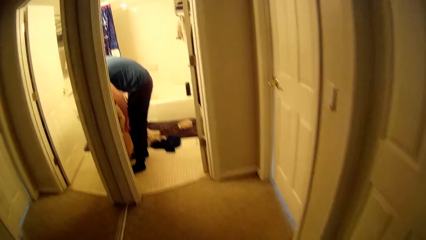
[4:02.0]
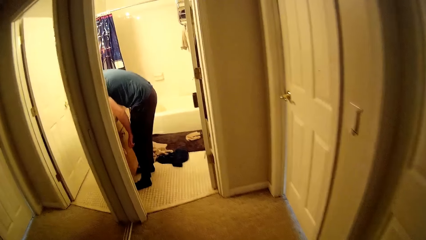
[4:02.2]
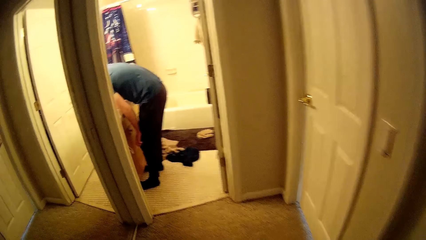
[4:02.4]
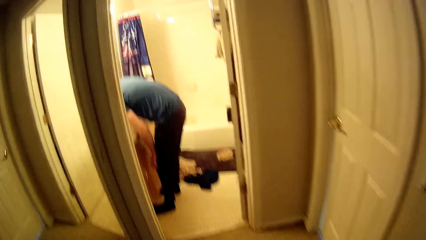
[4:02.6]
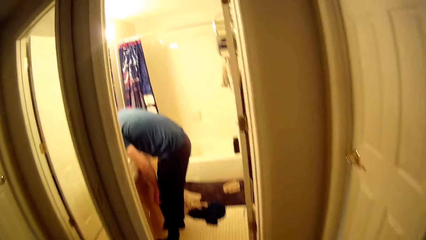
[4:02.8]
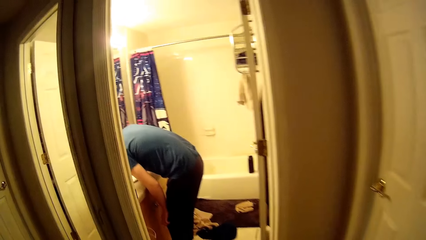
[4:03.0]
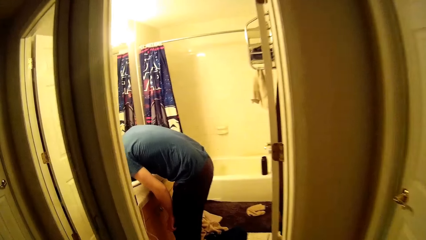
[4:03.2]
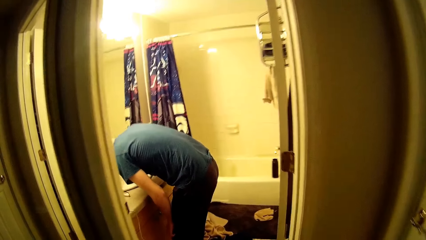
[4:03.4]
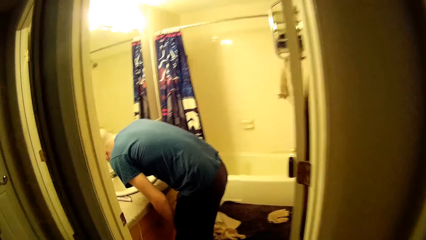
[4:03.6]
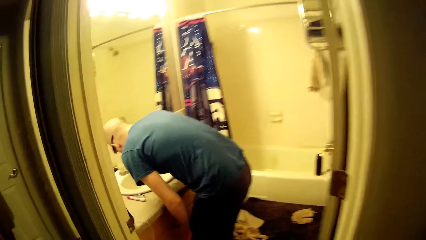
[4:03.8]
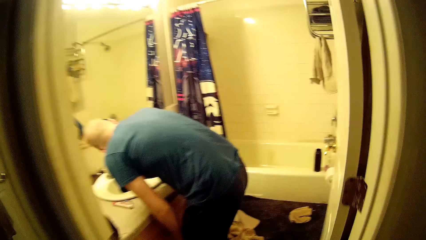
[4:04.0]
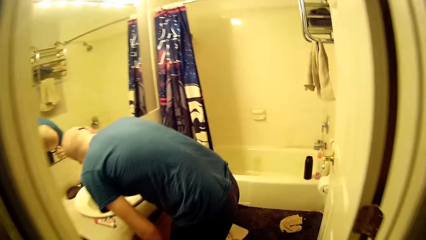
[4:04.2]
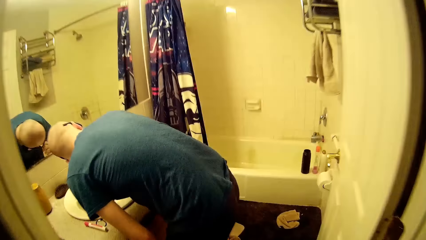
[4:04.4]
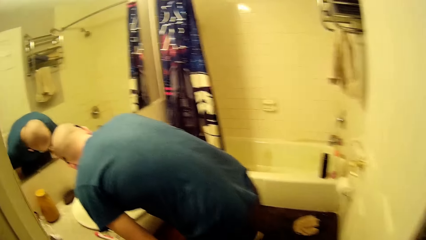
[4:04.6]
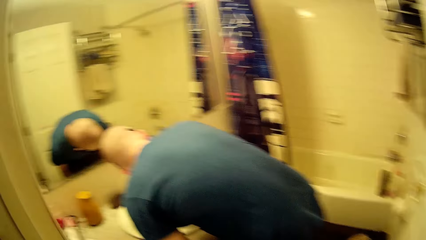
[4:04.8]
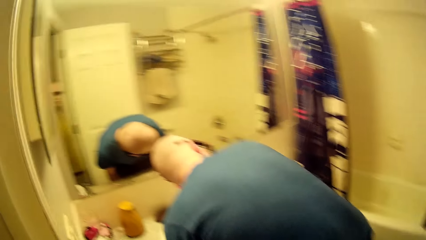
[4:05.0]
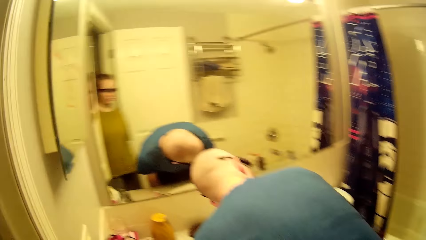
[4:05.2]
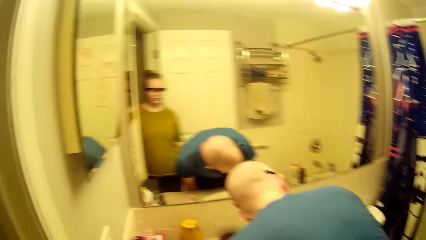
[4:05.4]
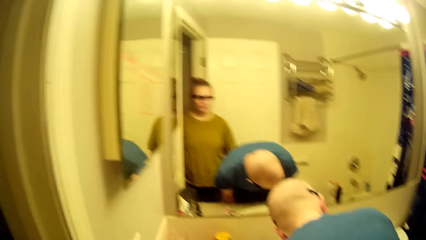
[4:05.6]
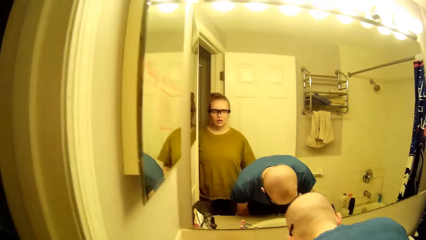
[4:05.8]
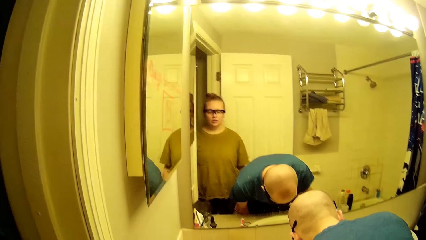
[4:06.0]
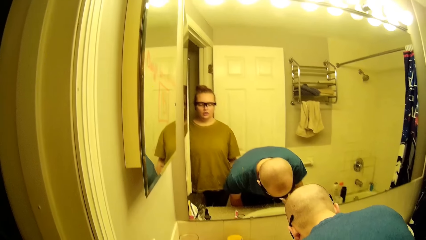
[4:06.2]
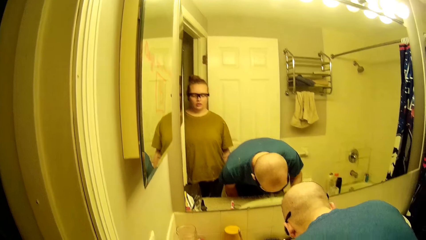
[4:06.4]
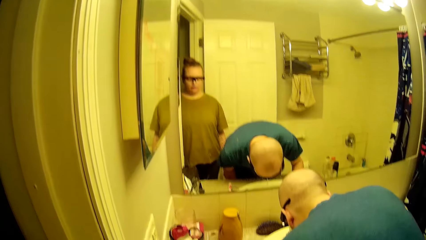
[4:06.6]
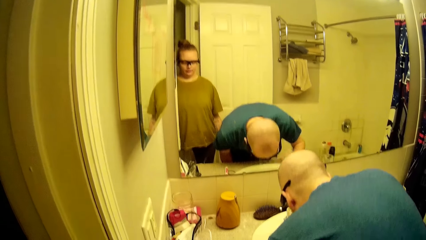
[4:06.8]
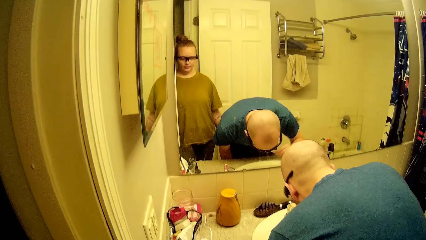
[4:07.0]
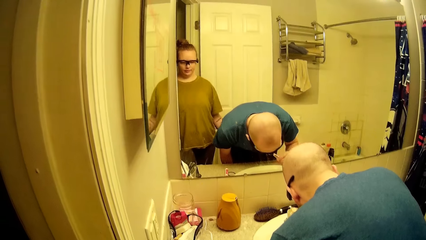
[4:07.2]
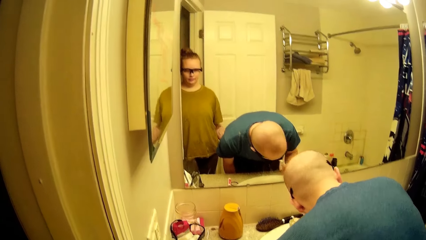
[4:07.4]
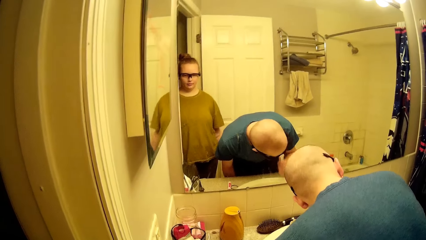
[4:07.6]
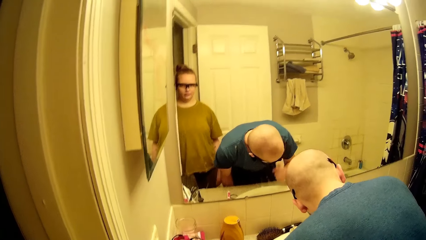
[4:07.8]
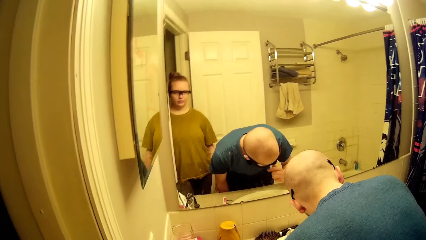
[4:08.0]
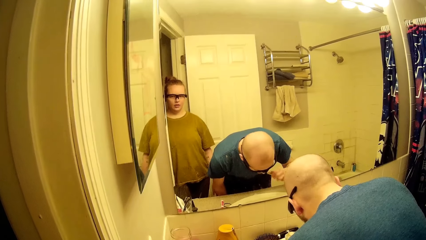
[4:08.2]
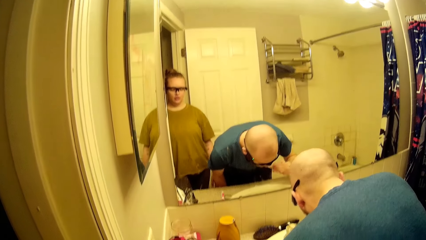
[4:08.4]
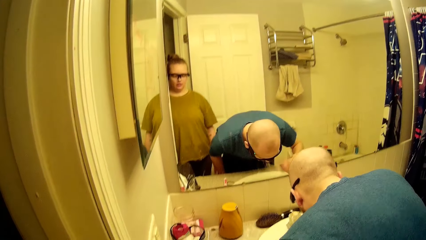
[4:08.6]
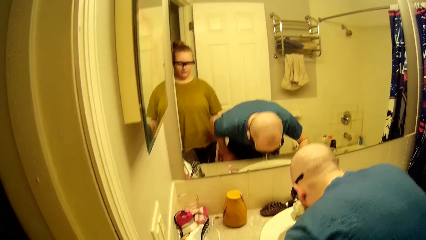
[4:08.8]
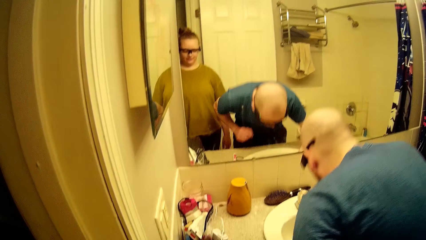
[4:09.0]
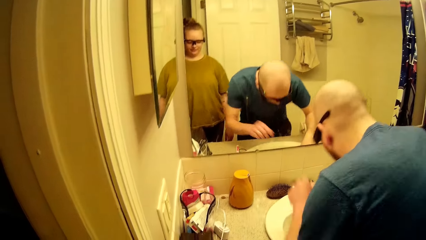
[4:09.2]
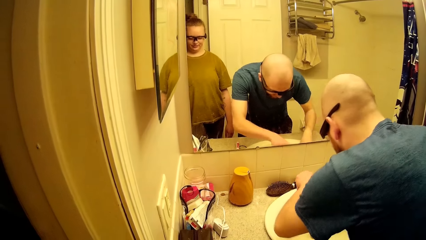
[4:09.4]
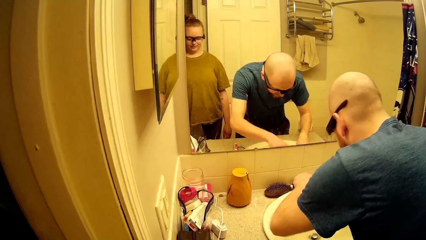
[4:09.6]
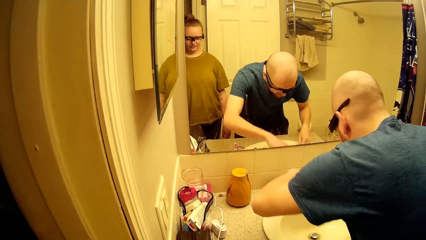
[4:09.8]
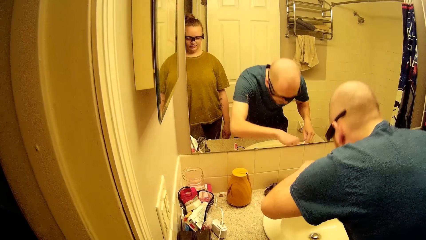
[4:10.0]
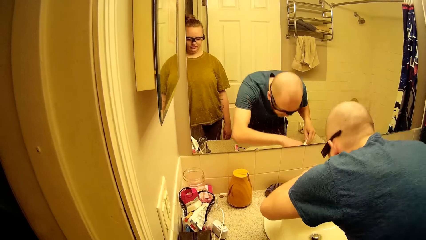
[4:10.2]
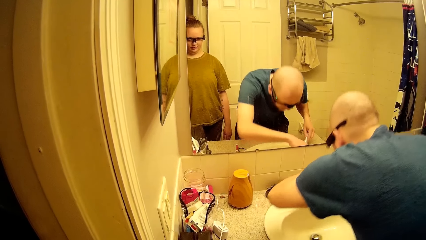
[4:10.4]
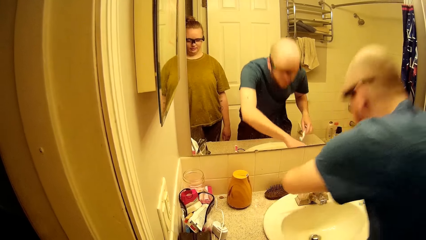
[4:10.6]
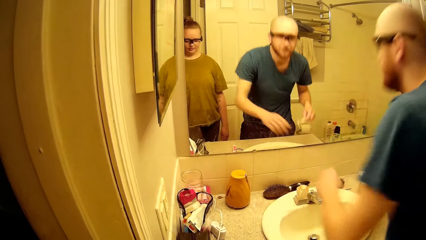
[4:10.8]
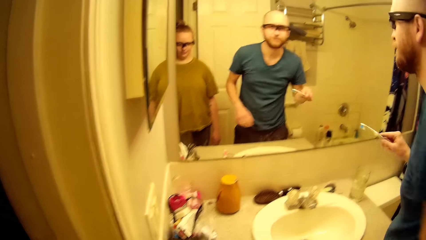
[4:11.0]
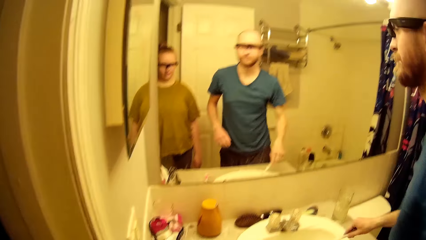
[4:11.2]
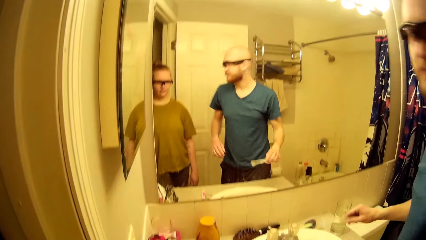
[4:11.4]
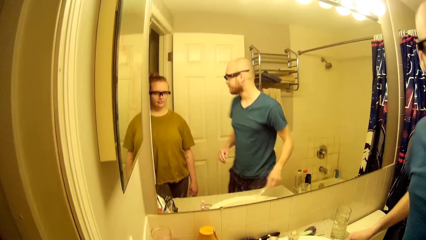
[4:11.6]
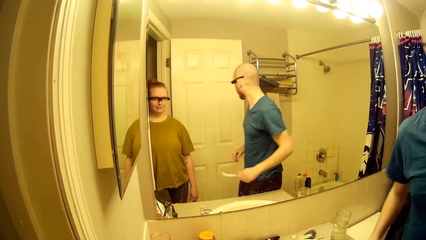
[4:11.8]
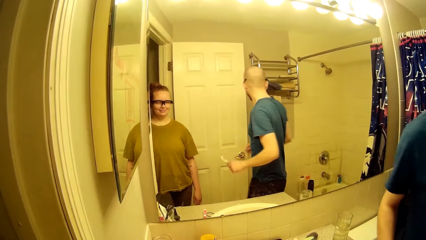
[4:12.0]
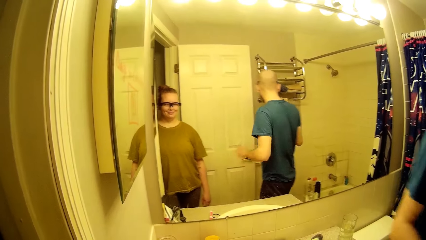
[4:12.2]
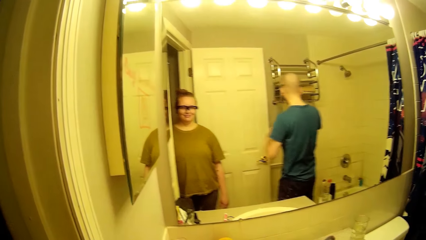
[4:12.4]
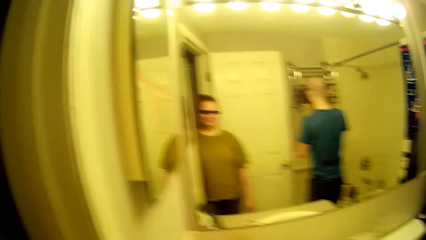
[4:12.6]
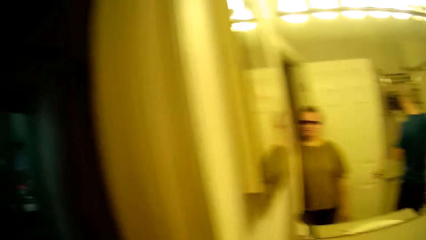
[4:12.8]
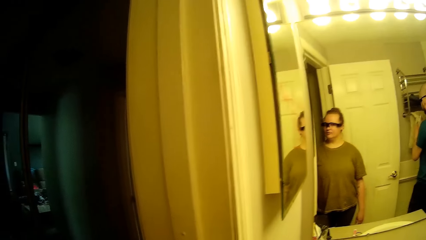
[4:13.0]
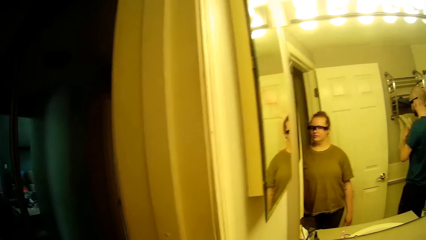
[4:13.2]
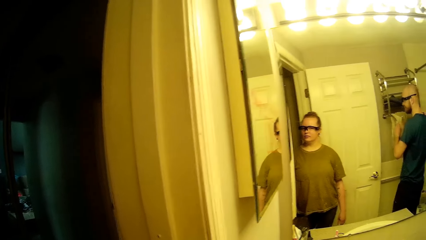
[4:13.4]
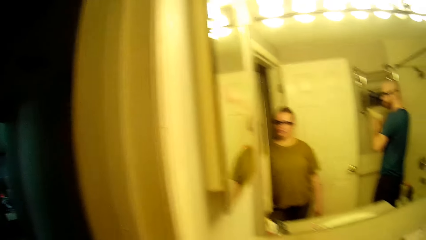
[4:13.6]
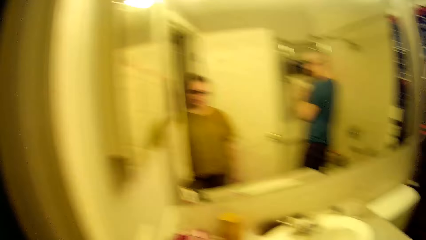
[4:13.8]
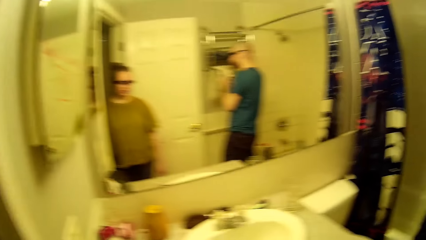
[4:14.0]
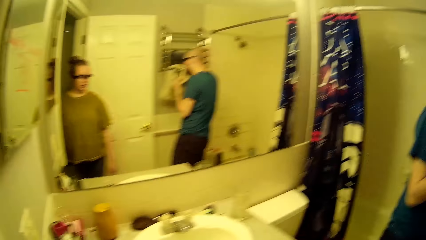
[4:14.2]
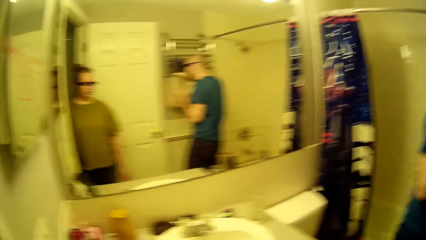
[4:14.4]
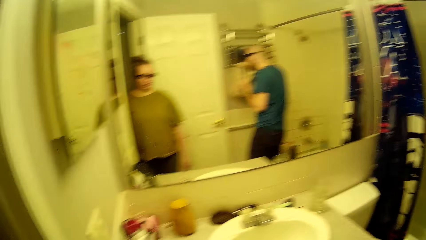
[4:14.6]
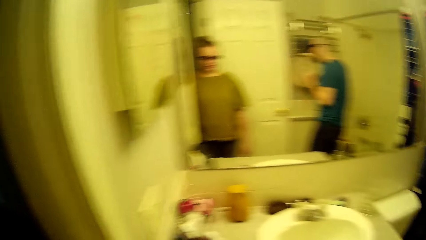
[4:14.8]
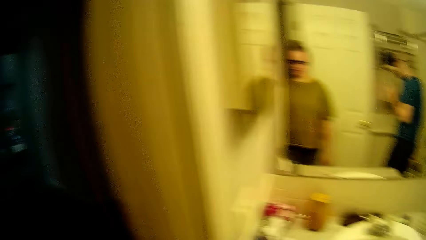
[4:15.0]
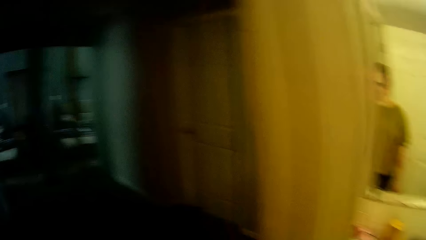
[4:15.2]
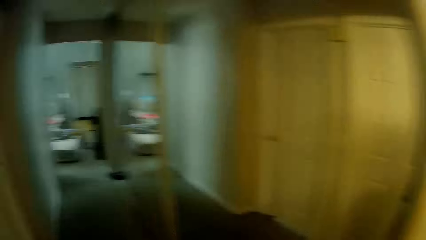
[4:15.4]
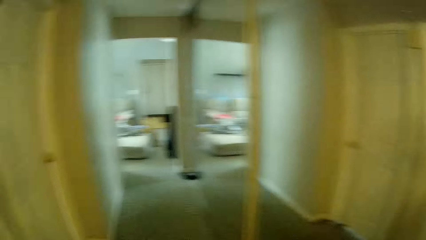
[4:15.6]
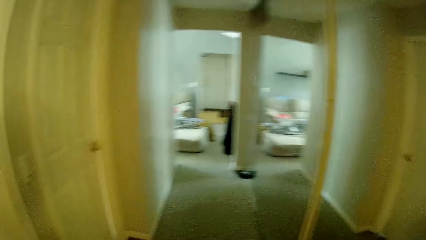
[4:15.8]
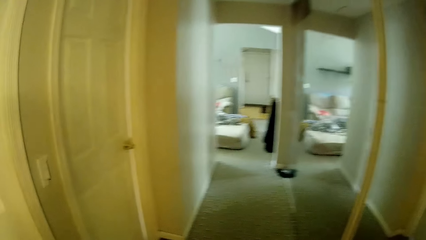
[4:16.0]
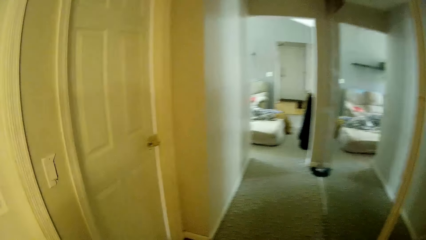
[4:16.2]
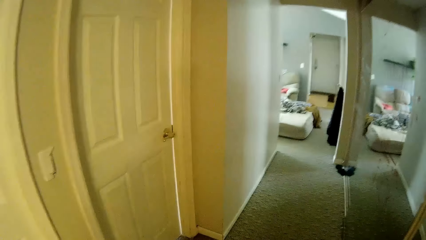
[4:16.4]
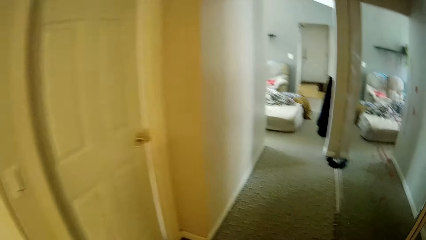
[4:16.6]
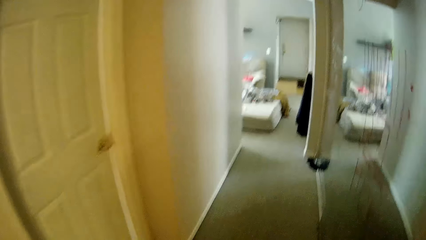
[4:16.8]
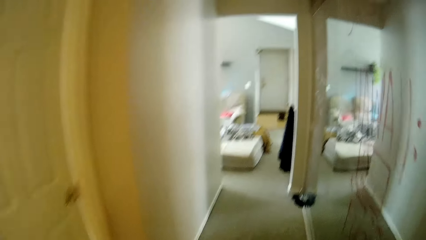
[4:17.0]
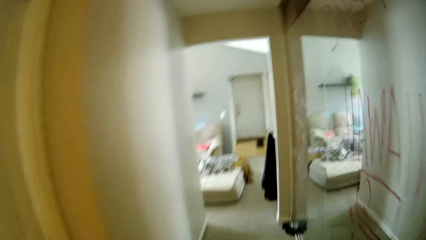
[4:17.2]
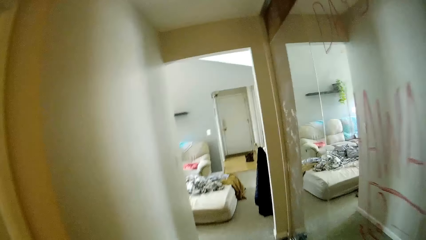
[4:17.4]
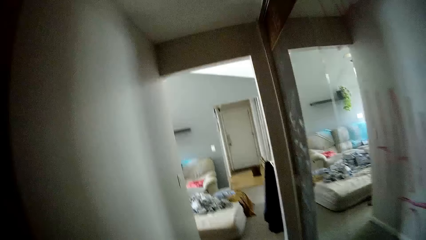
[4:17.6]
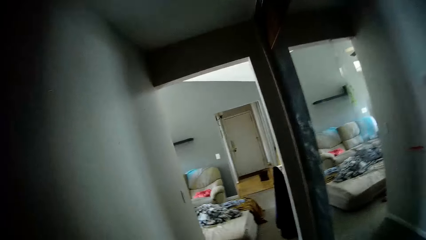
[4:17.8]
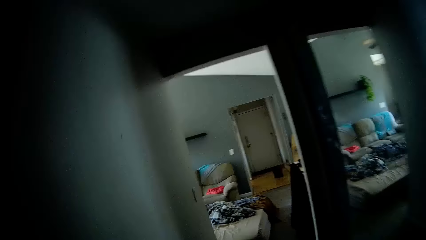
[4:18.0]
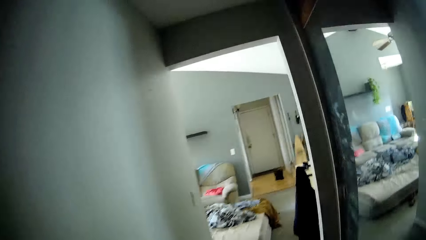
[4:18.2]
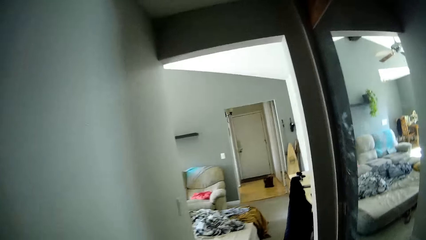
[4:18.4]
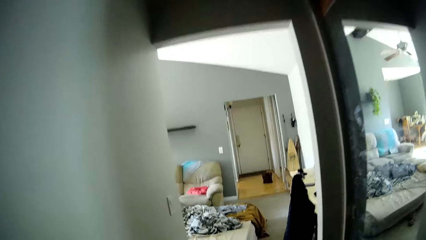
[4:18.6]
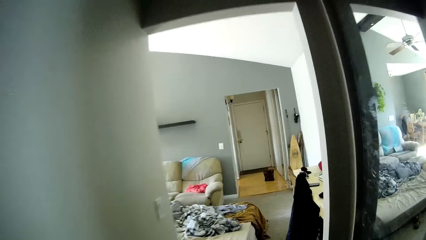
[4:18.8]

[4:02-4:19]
The camera wearer enters into the bathroom. A man cleans his teeth with the toothbrush in his right hand. The man spits into the sink, turns off the tap with his left hand, shakes his brush in his right hand, and moves towards the shelf. The man cleans both hands with a towel and wipes his face with the towel. The camera wearer converses with the man. They walk towards the living room.
